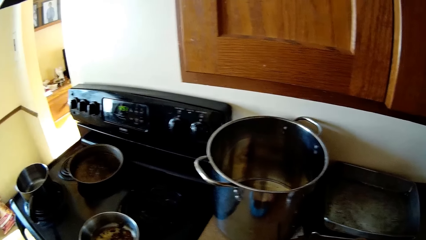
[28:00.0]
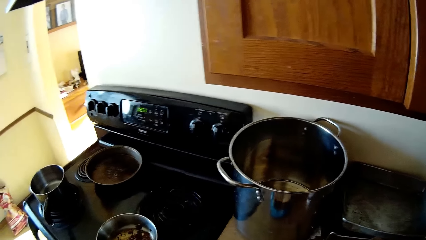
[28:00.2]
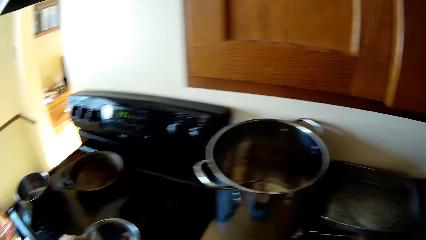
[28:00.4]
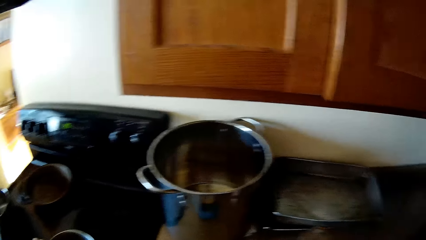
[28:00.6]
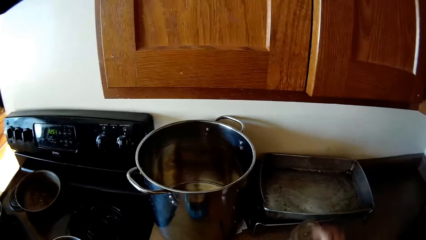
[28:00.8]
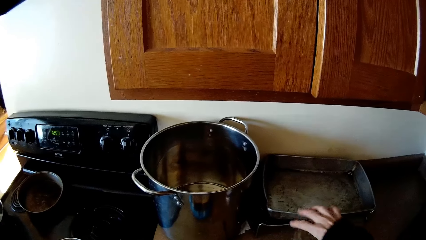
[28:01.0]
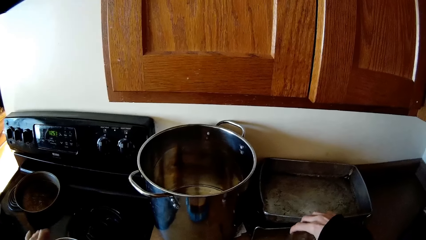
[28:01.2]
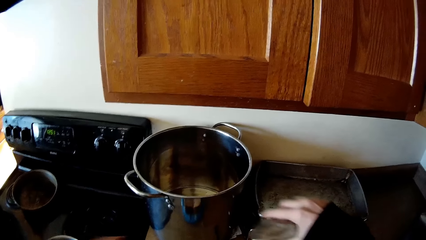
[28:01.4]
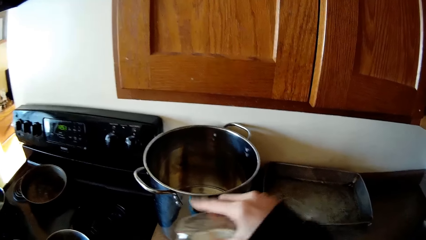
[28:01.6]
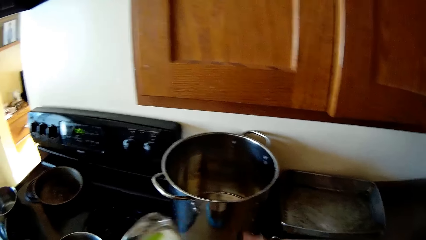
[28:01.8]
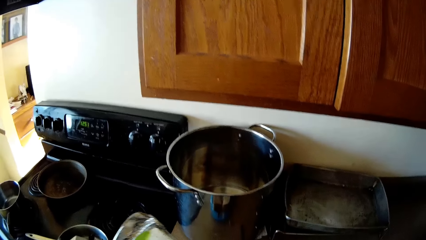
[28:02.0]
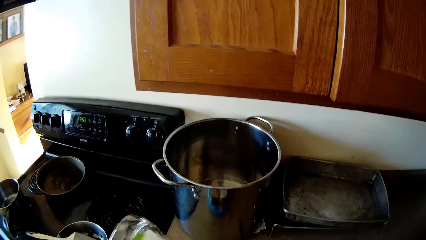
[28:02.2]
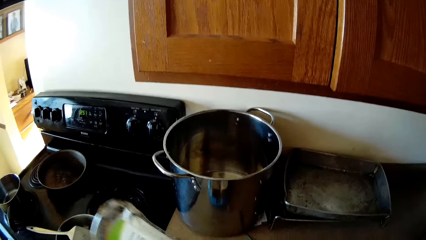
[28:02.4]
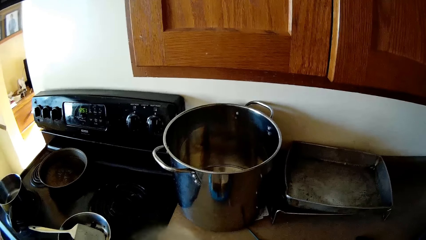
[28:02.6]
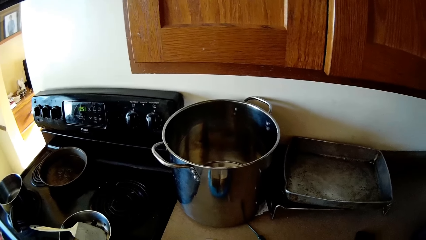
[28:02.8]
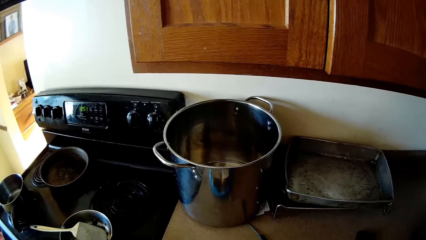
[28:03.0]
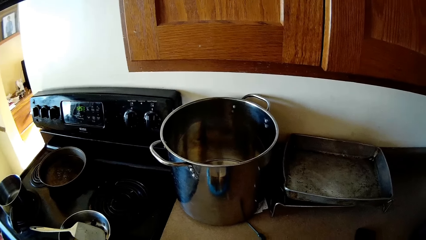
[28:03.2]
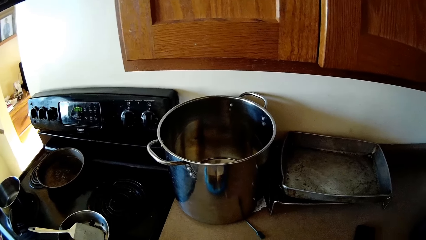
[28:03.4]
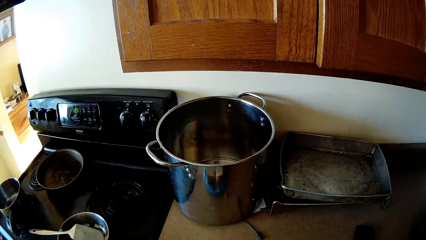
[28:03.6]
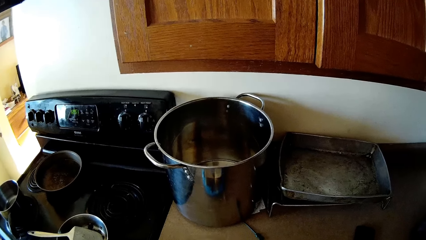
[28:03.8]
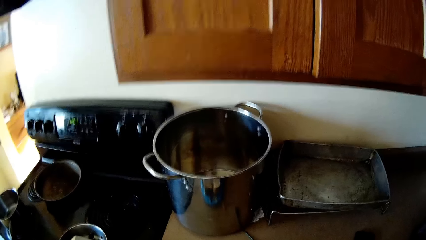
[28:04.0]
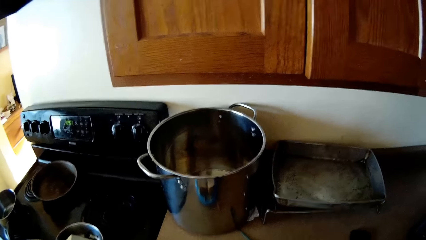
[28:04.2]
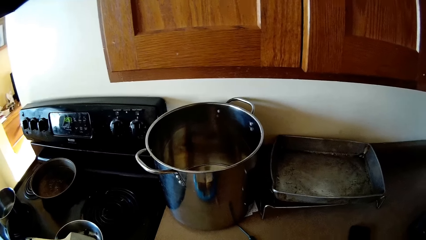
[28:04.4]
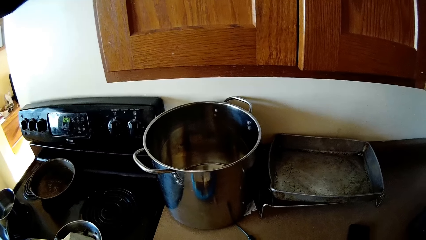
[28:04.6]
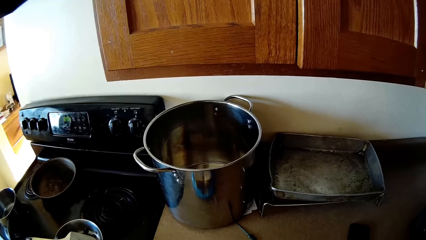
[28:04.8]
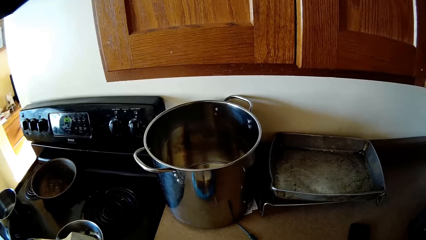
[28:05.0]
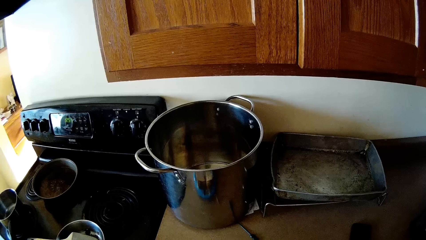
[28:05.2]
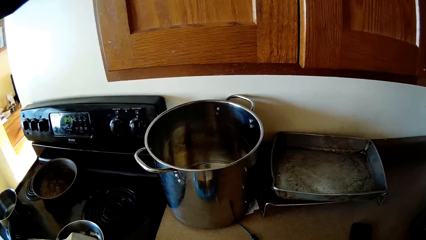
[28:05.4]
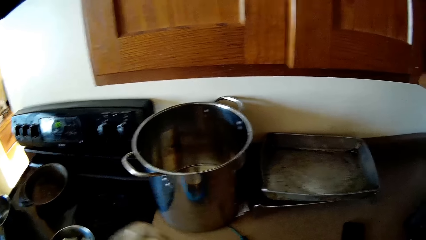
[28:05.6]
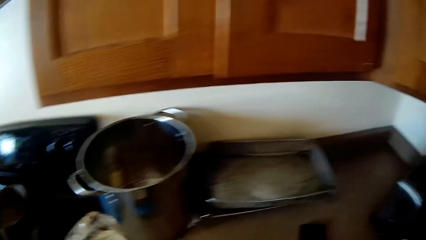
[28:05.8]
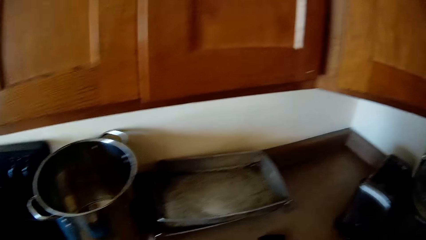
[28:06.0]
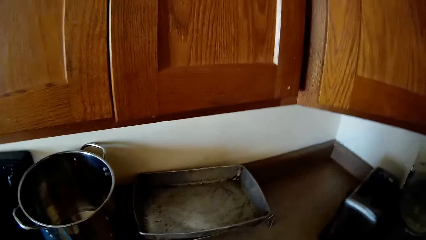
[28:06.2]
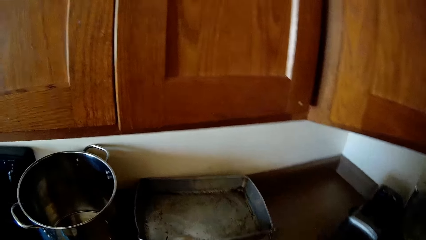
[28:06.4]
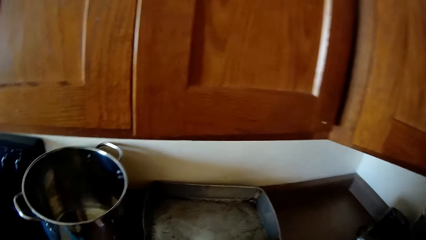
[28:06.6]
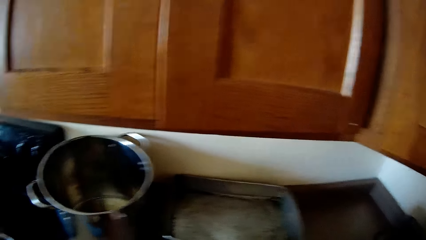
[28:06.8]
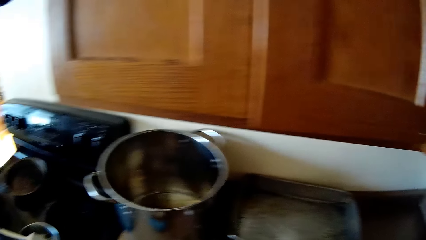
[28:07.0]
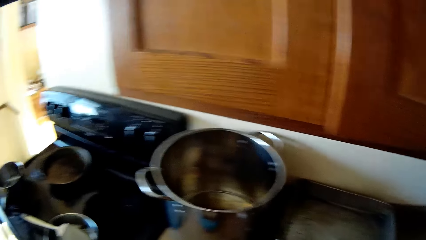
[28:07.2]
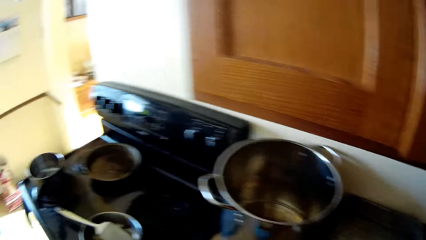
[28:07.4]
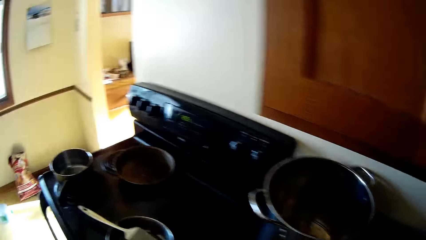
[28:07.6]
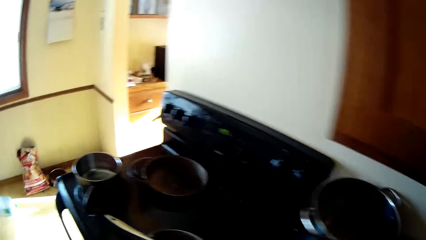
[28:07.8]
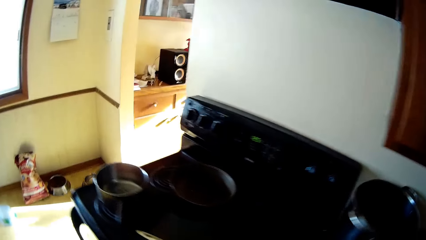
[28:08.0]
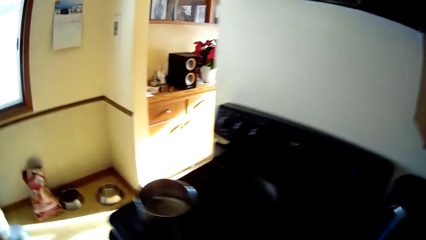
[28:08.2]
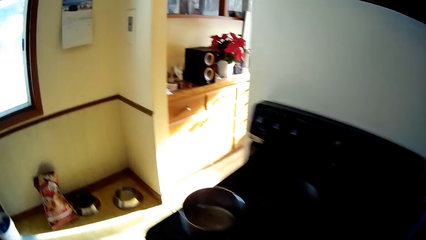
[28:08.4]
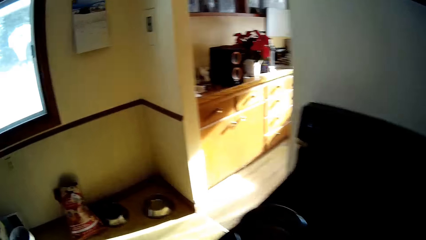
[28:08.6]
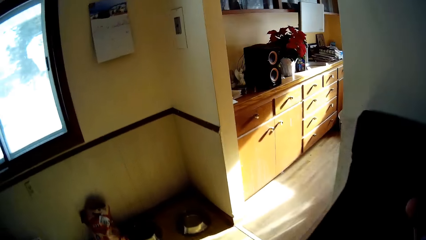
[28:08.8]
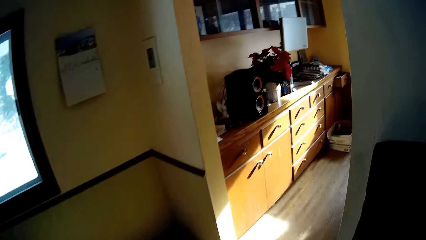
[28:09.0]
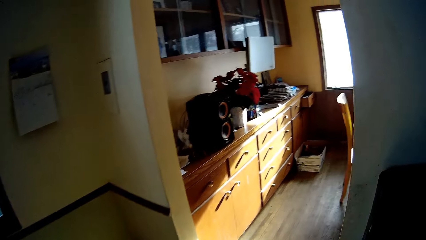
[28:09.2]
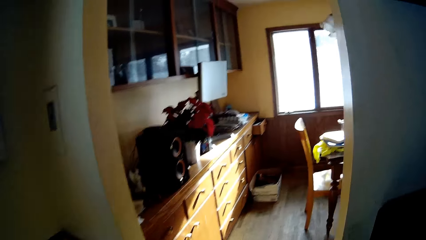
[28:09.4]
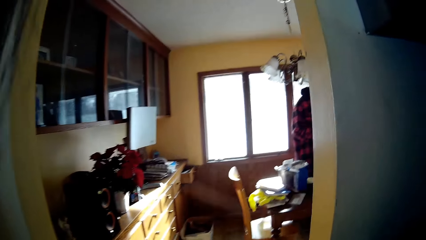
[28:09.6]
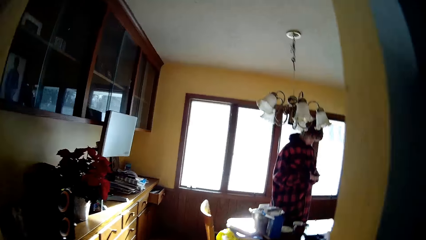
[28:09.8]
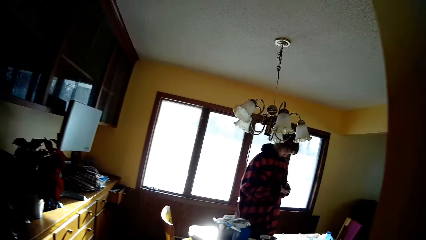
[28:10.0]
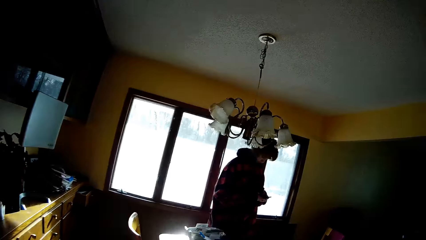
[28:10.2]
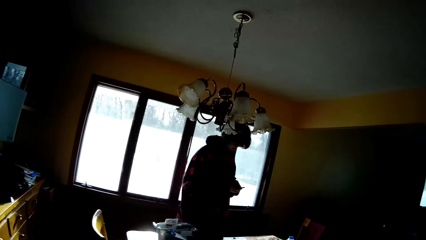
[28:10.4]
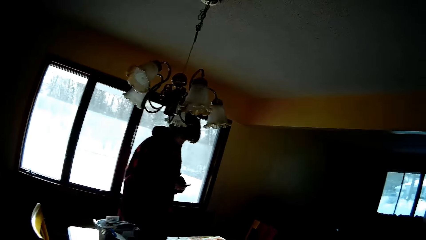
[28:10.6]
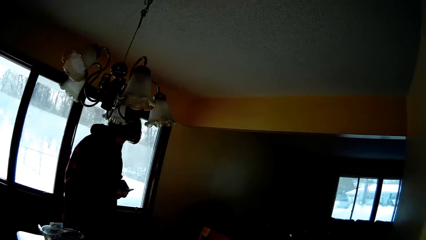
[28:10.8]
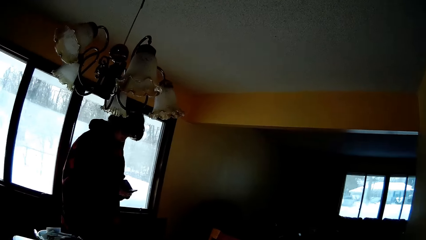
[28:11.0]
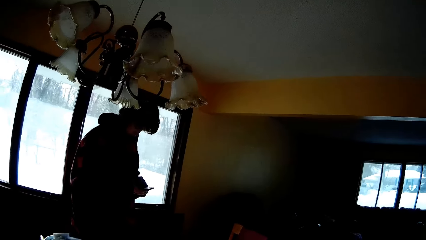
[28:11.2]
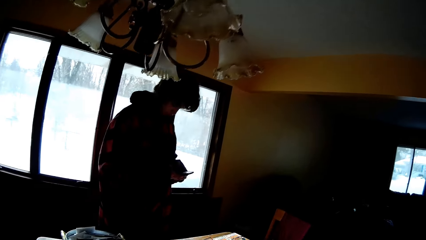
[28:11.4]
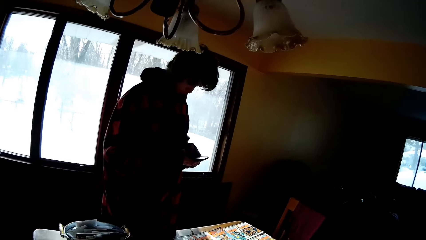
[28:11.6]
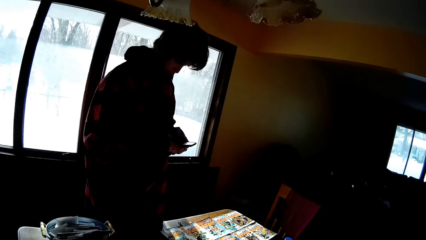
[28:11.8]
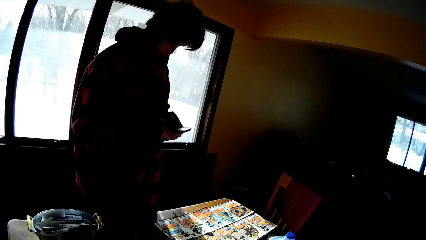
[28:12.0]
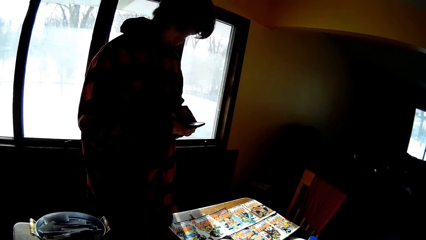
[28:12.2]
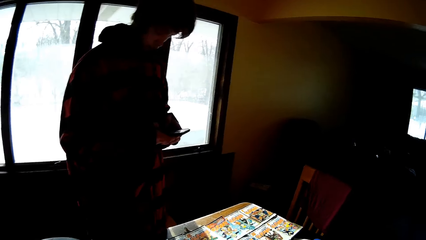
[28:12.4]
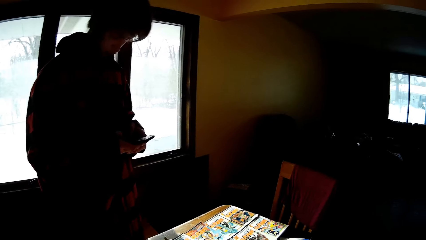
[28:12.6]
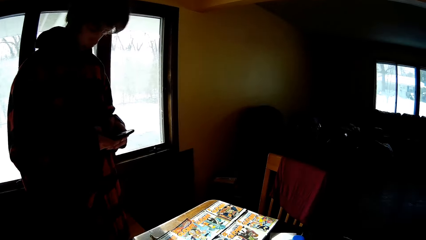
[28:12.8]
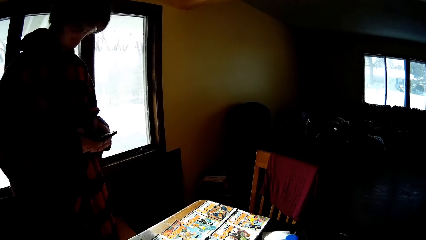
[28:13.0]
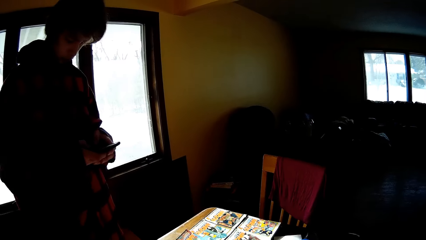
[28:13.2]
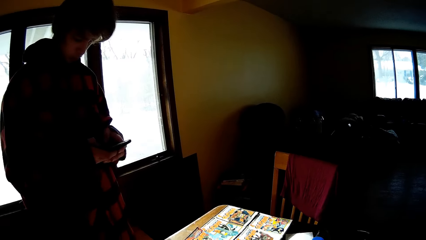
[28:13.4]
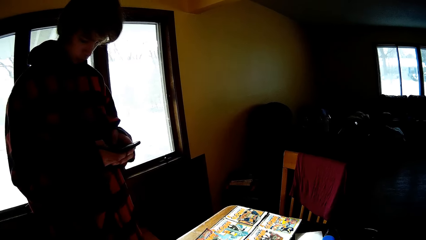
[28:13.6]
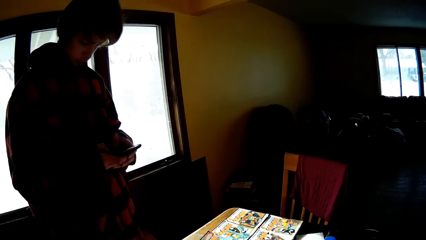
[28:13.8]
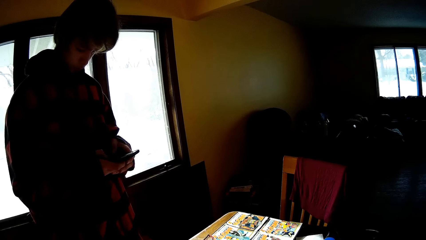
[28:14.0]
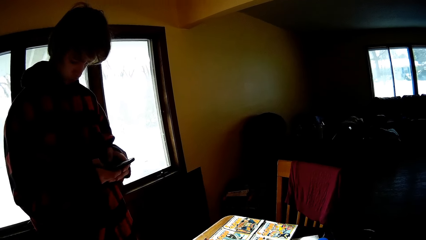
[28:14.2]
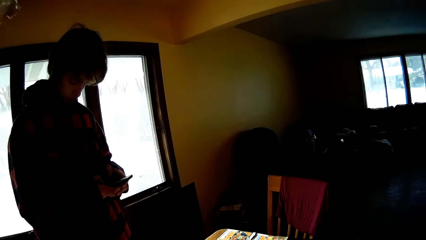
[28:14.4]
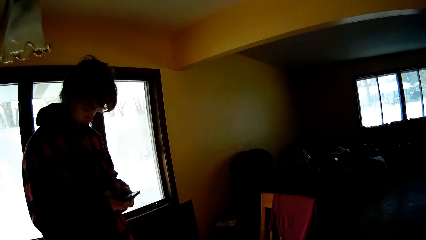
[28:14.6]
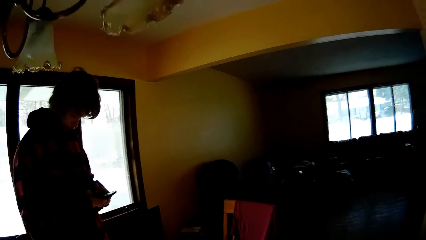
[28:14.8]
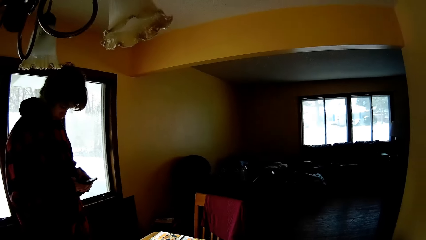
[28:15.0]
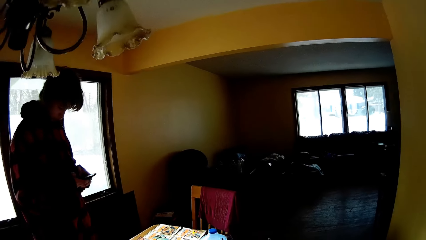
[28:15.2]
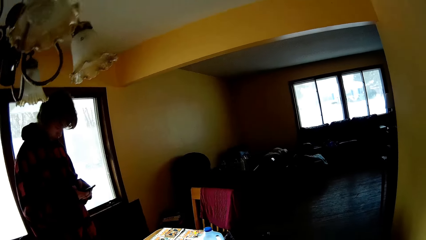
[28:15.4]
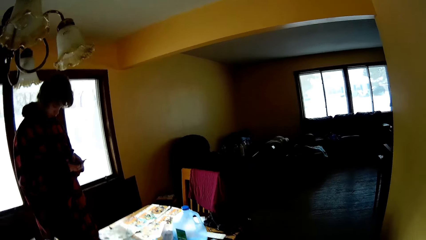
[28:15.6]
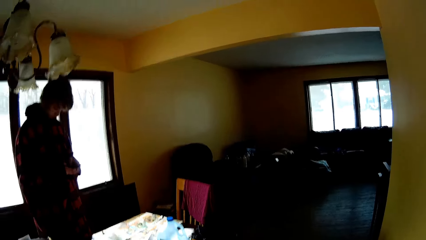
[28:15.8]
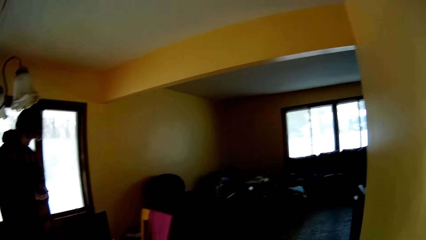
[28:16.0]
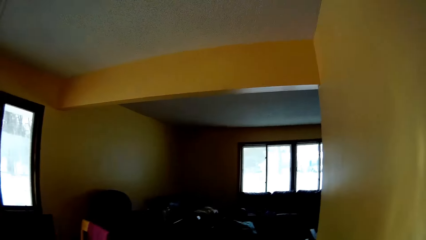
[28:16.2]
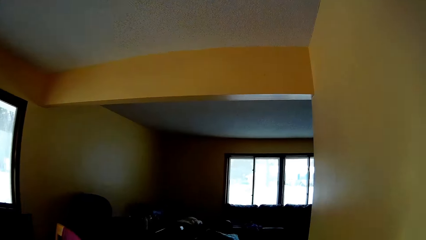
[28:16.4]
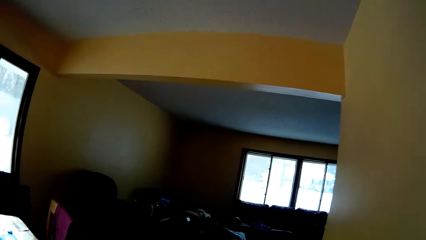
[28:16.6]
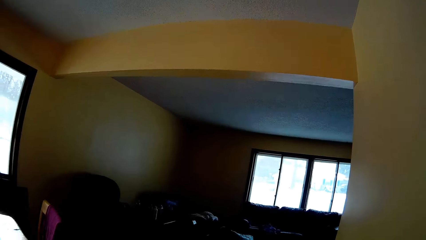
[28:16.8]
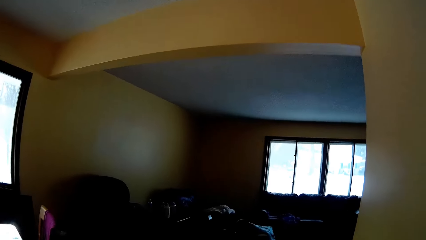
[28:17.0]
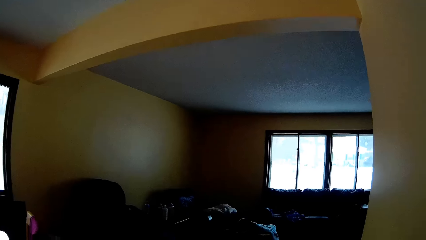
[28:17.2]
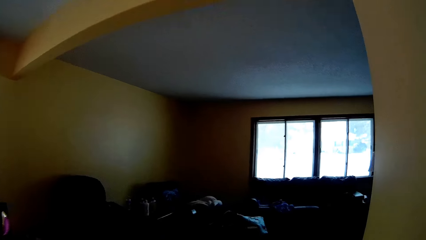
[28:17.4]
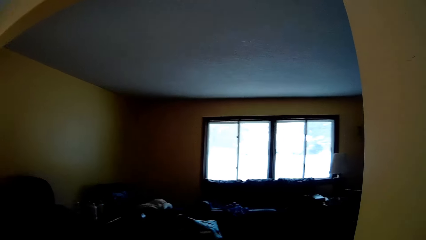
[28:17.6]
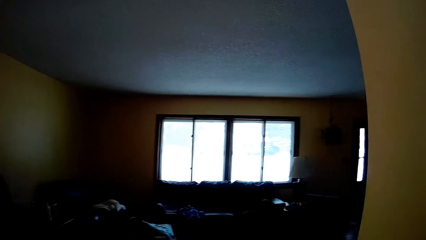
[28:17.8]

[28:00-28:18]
The camera wearer picks up a bottle. They turn the bottle. They move around. They go to another room. A man operates the phone. The camera wearer looks around.
